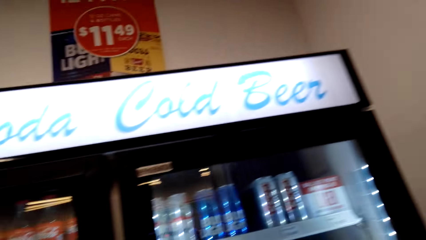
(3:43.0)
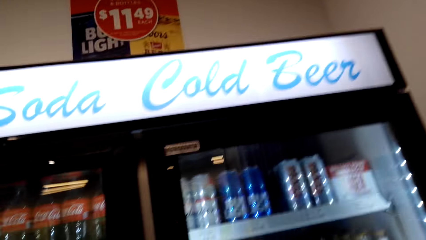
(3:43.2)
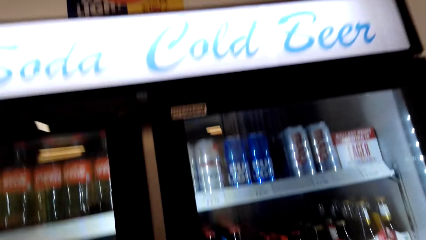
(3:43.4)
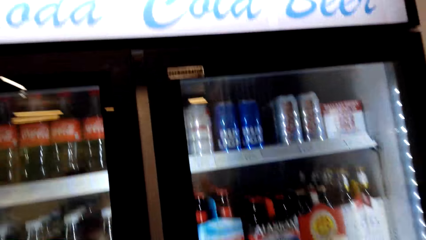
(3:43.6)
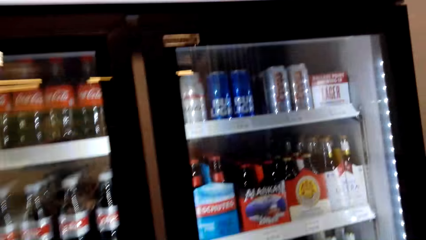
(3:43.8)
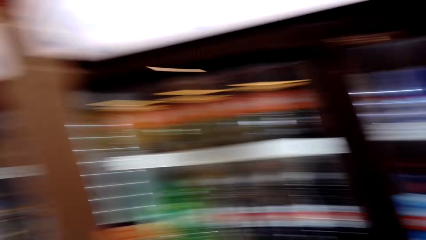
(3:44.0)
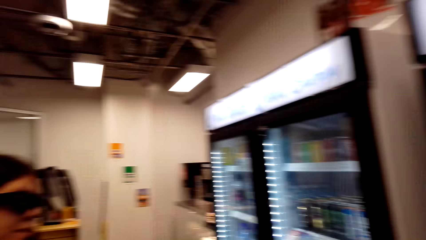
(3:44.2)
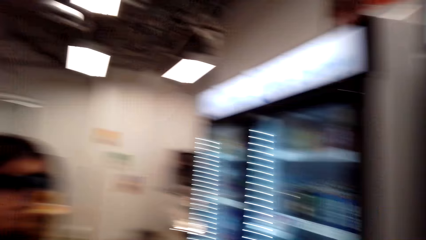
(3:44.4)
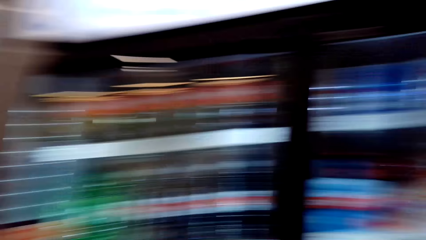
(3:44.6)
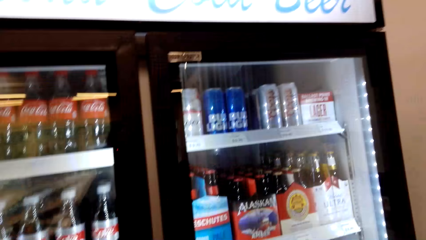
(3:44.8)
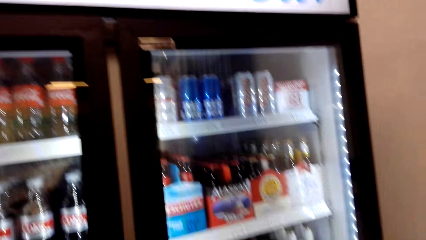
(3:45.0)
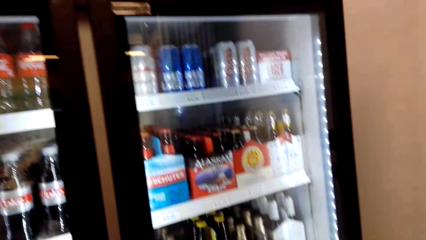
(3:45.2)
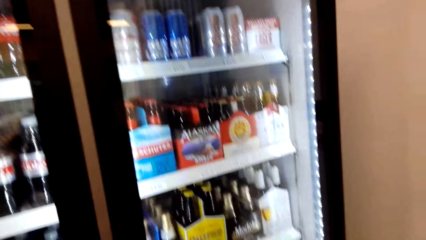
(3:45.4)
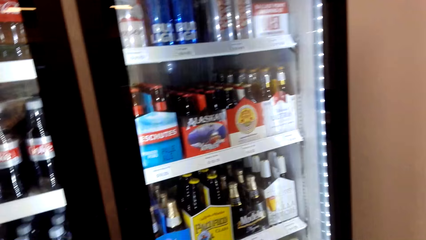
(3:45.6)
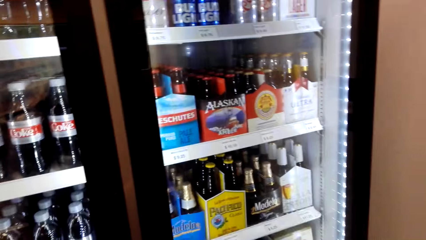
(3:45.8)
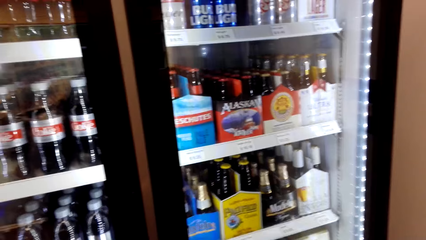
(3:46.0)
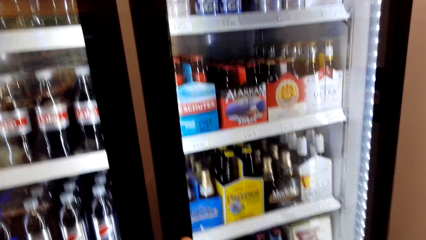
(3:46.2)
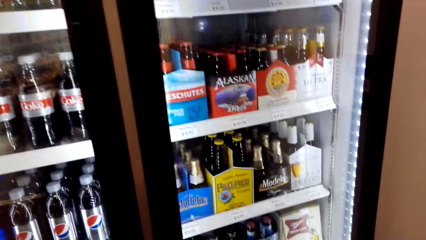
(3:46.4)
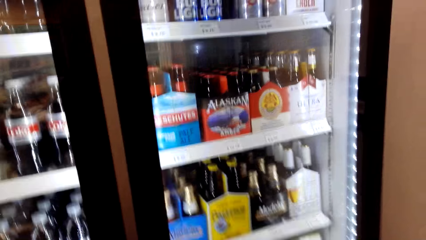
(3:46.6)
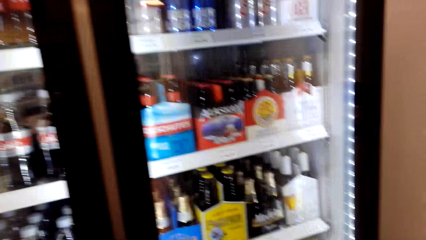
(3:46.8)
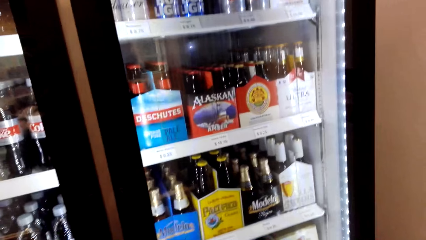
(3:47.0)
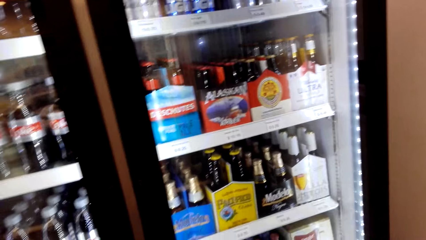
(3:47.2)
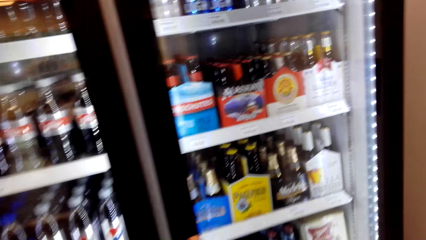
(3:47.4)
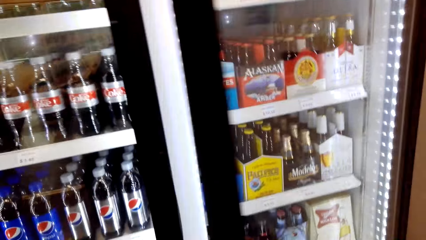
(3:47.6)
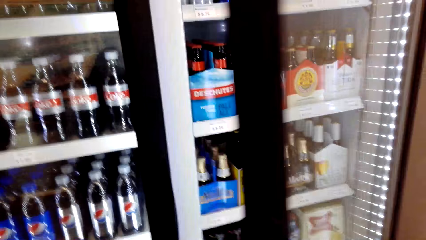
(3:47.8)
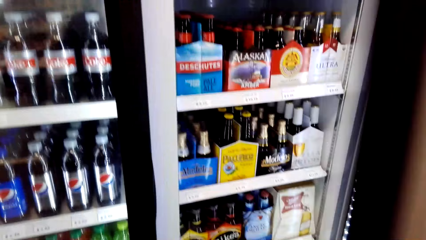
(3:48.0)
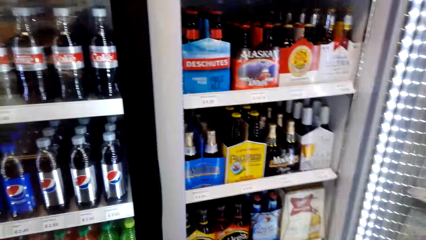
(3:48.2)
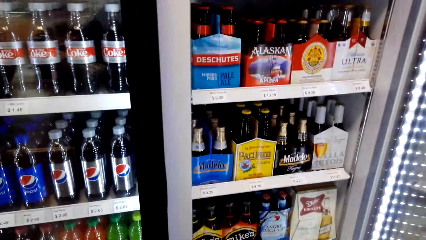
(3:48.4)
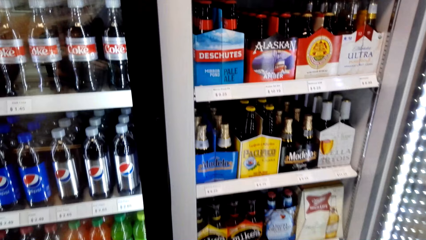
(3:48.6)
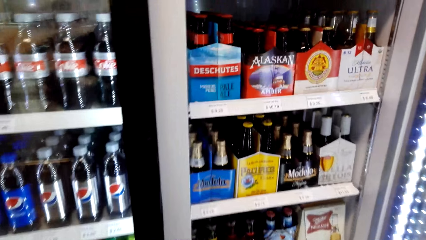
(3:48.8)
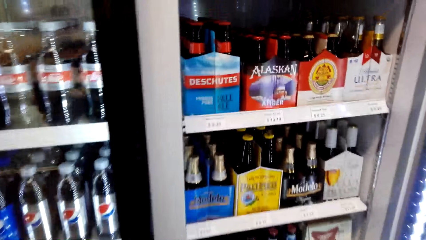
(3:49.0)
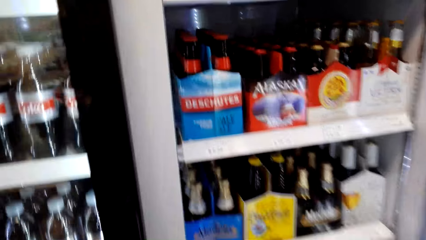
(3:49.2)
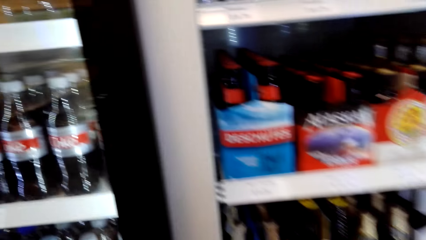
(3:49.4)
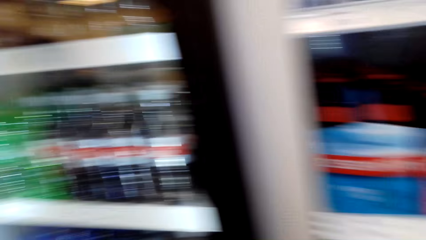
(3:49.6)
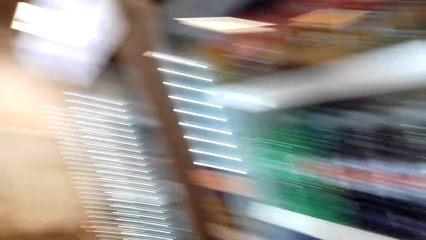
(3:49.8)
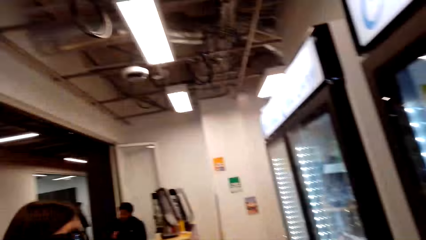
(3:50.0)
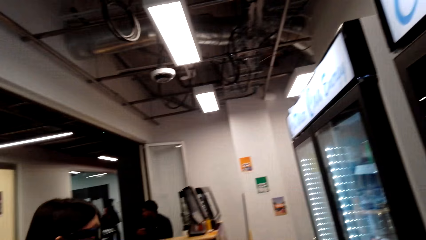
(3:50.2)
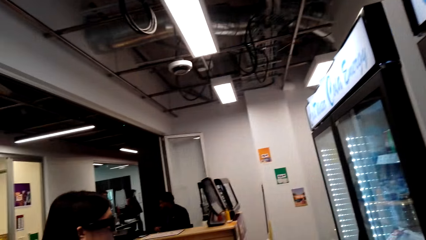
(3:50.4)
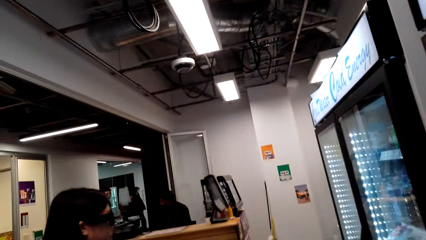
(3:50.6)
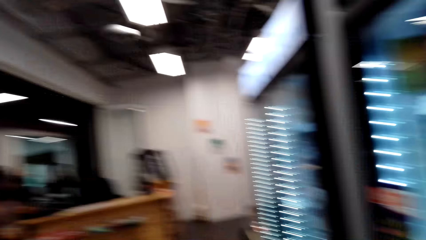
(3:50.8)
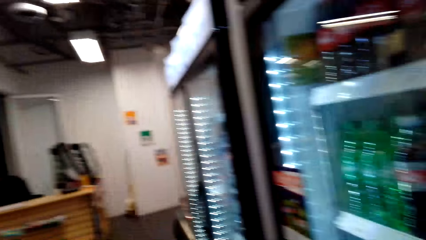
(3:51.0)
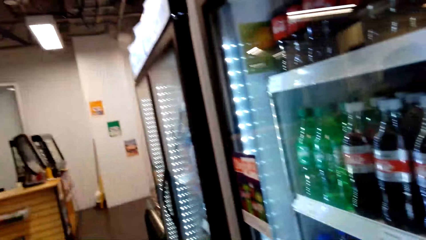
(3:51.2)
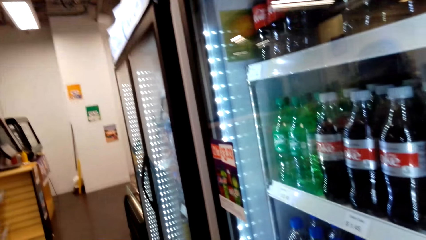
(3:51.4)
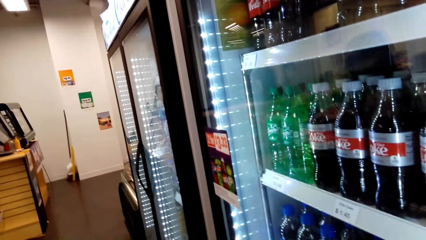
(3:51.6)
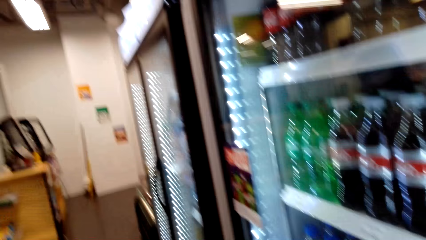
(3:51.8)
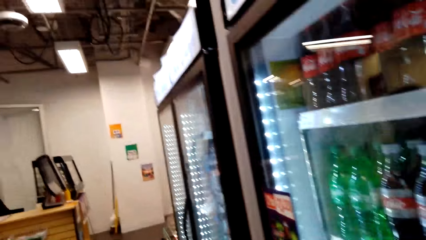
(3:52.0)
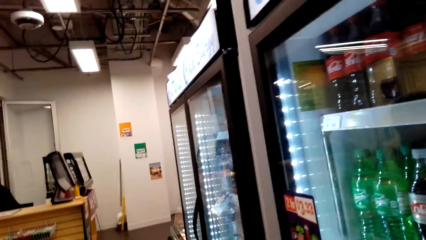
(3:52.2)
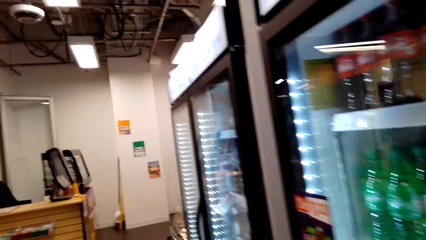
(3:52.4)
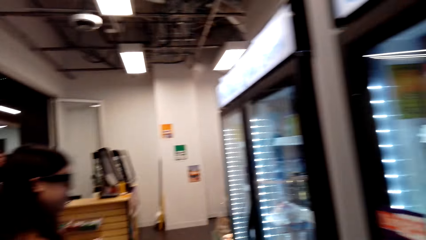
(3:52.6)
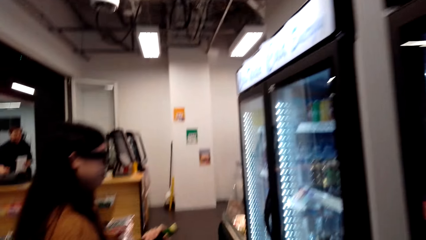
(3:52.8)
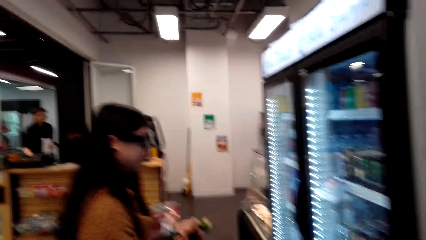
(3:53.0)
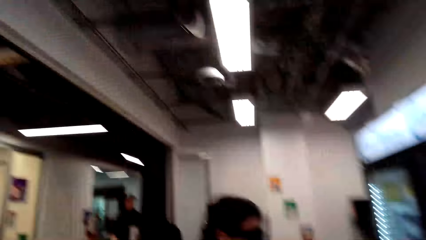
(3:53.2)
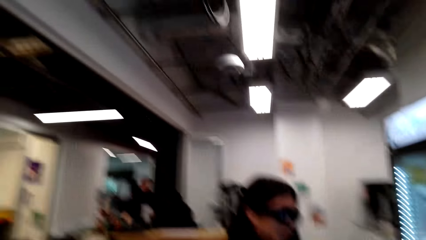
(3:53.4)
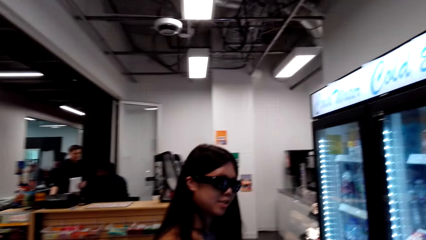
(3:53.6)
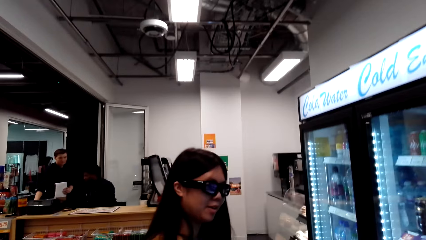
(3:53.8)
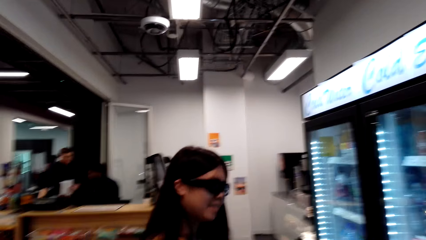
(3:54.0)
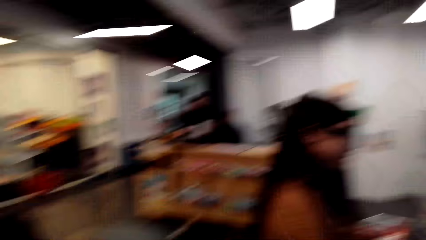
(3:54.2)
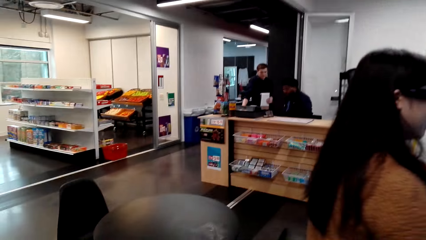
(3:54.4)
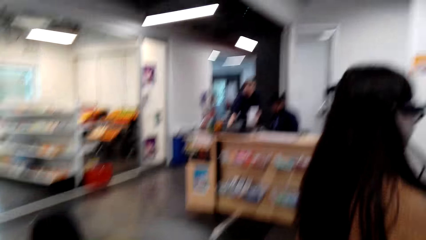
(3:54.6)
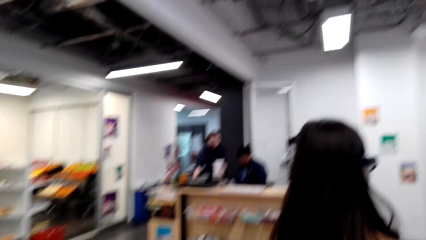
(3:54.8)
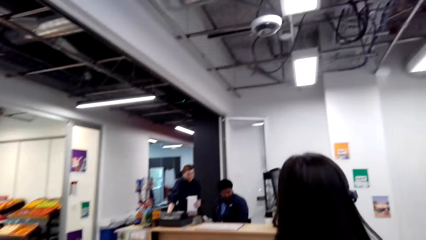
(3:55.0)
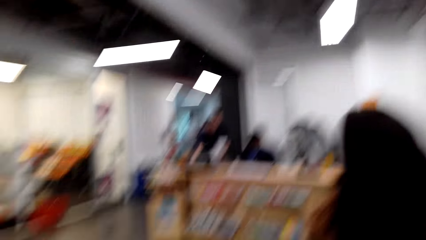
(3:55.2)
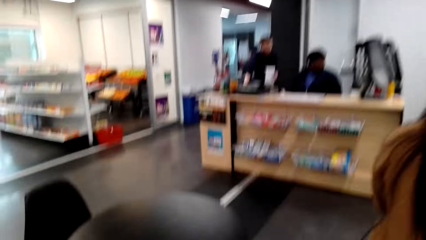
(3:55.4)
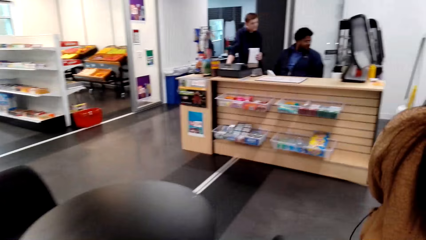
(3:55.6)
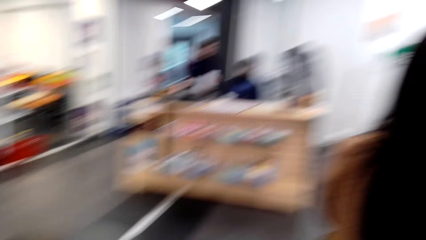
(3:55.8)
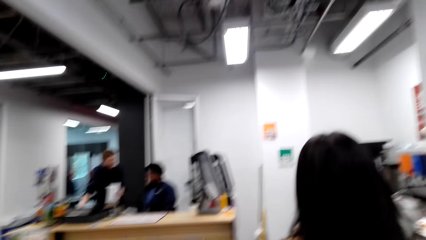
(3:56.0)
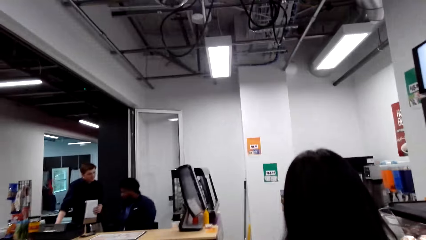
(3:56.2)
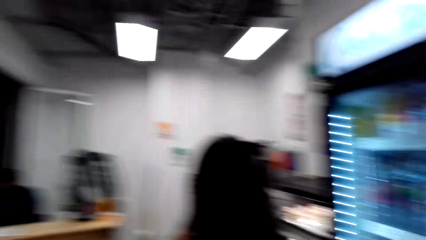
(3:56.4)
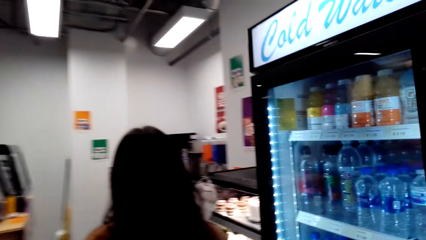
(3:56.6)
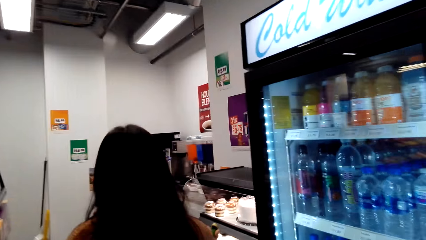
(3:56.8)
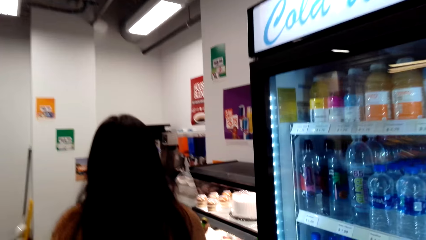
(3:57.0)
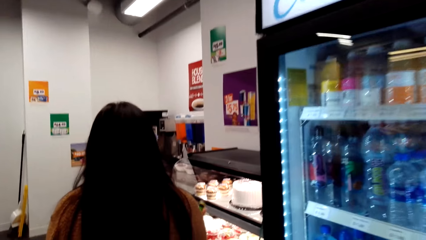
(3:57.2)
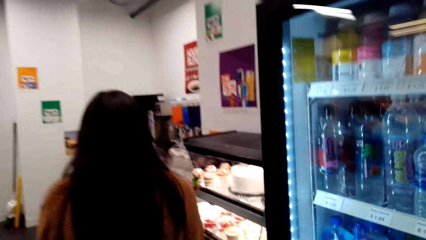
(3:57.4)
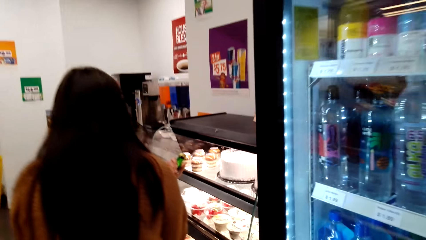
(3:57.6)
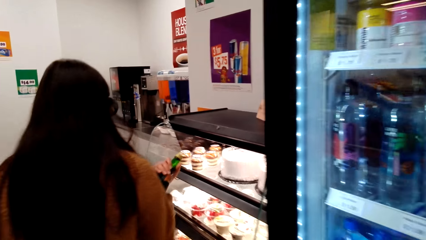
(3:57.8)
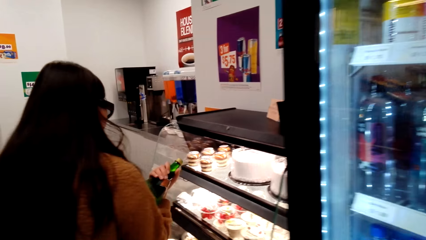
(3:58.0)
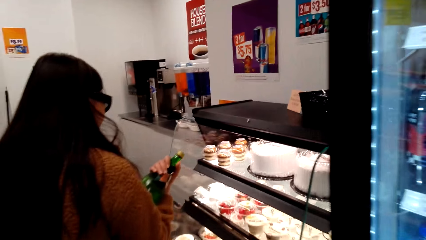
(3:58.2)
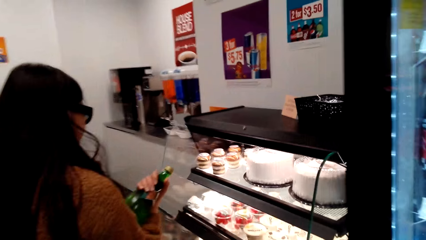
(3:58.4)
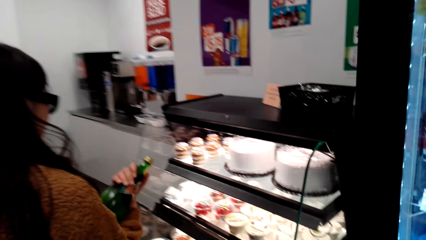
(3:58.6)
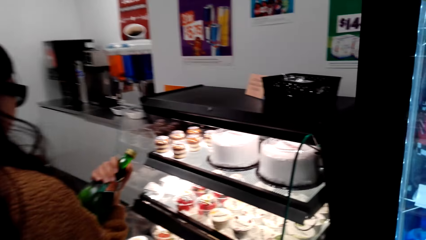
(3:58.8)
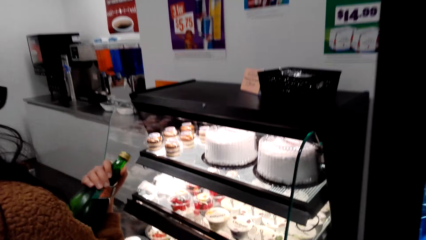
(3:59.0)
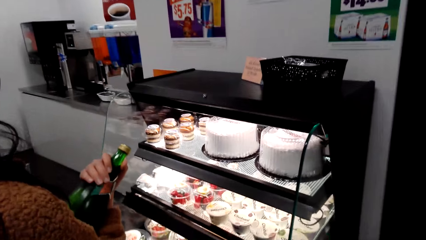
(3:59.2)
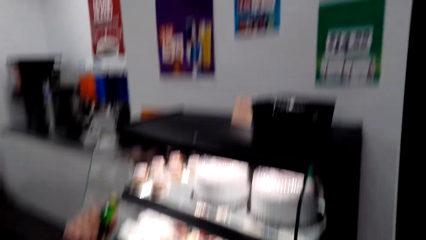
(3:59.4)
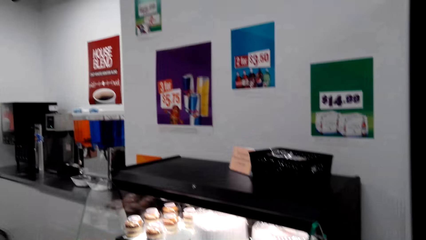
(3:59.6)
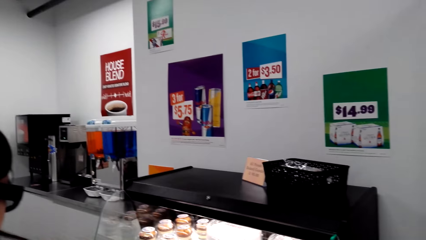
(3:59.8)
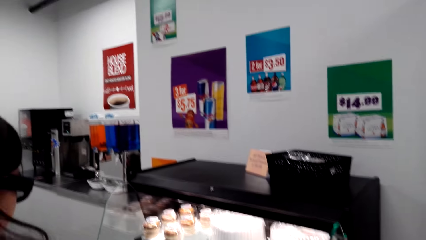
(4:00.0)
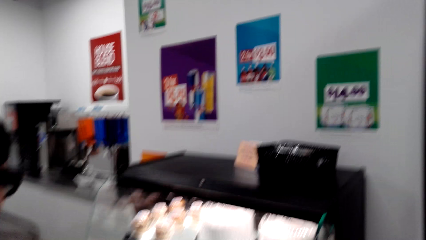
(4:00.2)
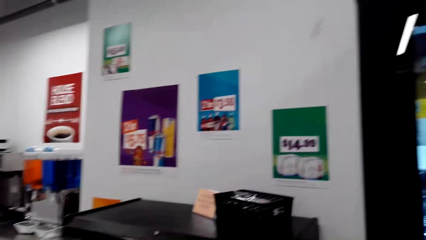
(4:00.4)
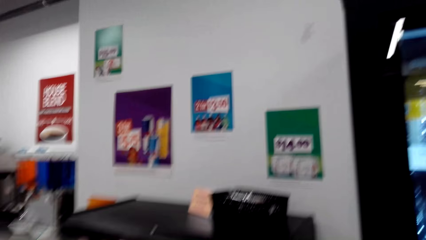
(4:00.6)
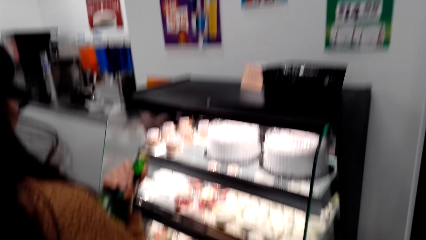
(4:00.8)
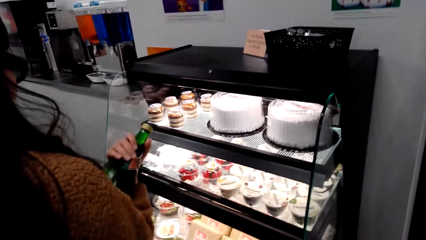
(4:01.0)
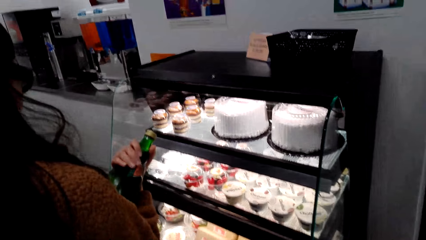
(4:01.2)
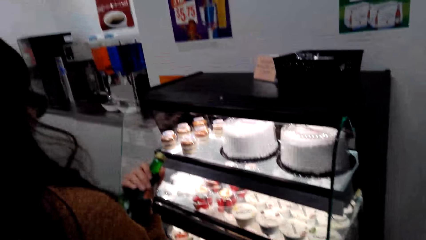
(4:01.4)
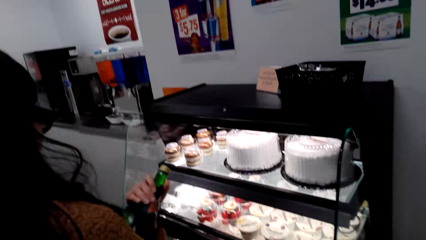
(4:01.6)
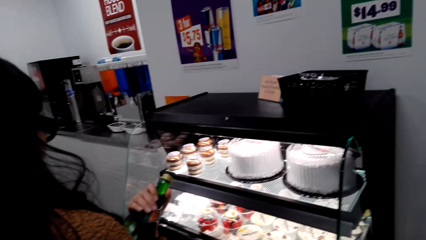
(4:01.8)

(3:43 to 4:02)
The camera wearer talks with a lady and looks around. They open the fridge and talk with the lady. They look around and talk with the lady. They look around. They talk with the lady. The lady walks around. The camera wearer walks around. The lady walks away, holds a bottle and stops. The camera wearer looks around. They stop.
